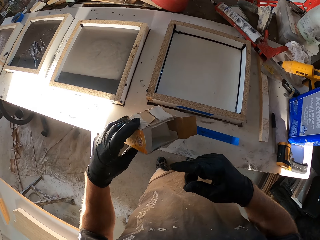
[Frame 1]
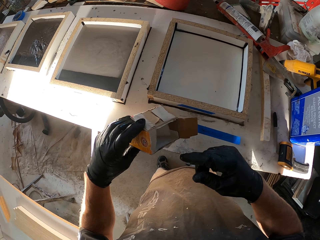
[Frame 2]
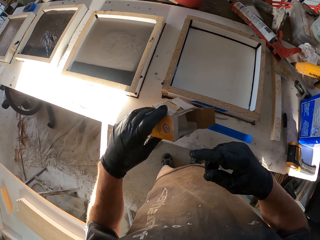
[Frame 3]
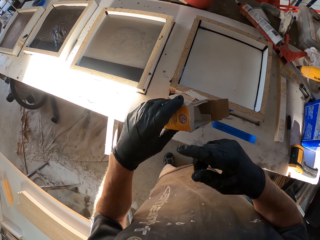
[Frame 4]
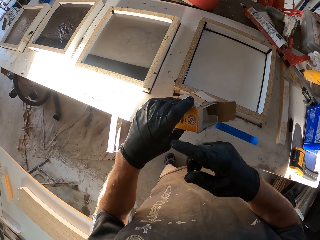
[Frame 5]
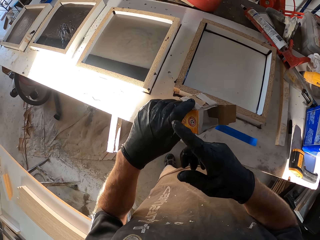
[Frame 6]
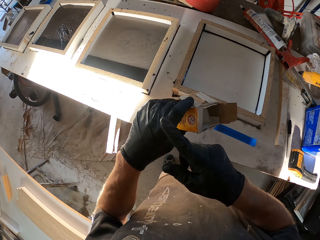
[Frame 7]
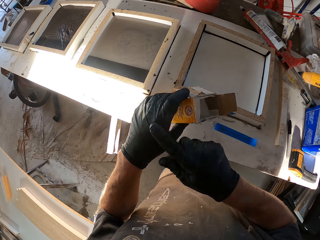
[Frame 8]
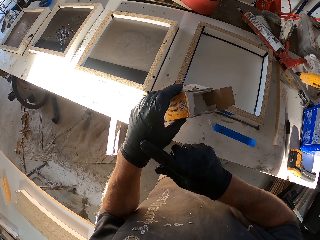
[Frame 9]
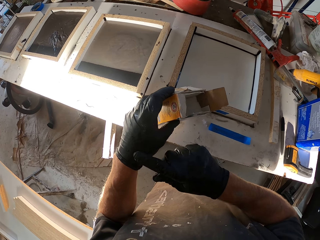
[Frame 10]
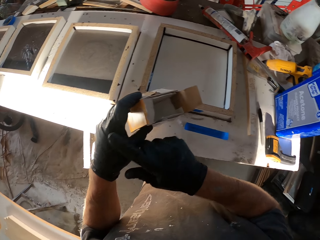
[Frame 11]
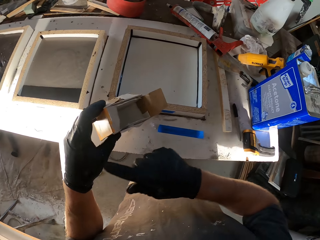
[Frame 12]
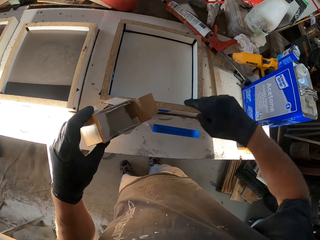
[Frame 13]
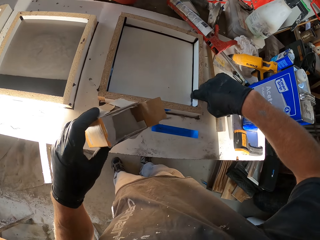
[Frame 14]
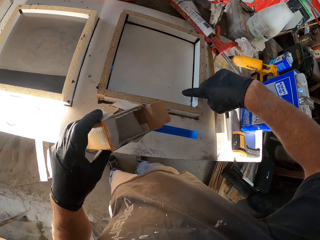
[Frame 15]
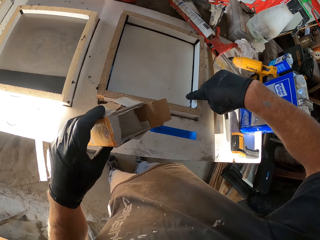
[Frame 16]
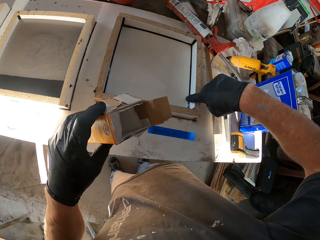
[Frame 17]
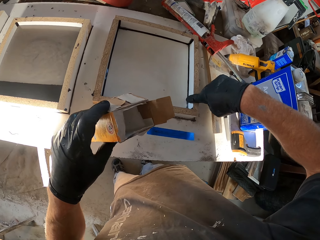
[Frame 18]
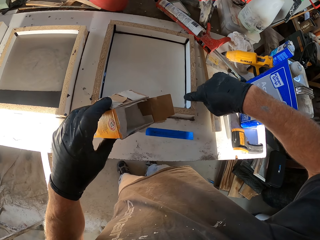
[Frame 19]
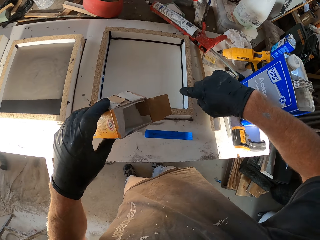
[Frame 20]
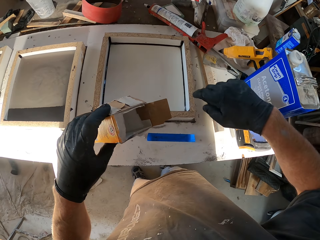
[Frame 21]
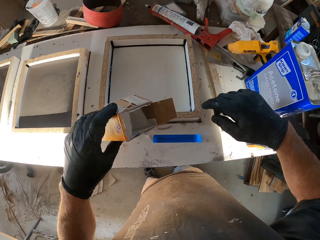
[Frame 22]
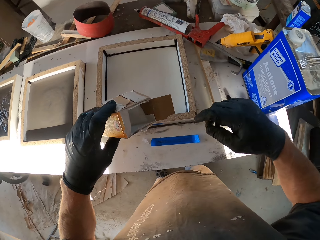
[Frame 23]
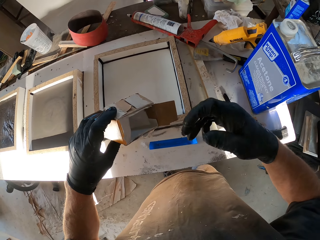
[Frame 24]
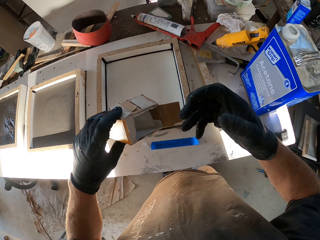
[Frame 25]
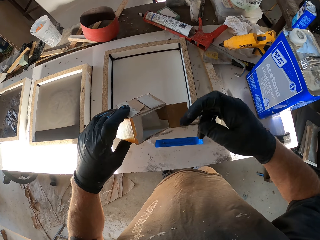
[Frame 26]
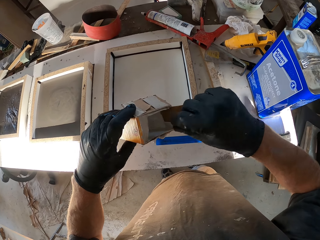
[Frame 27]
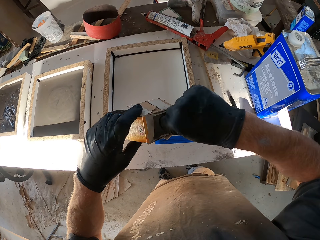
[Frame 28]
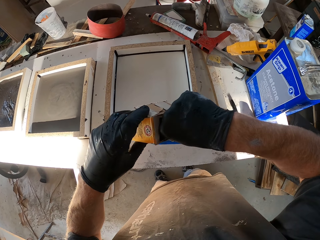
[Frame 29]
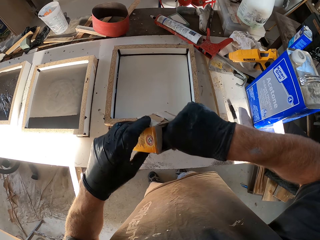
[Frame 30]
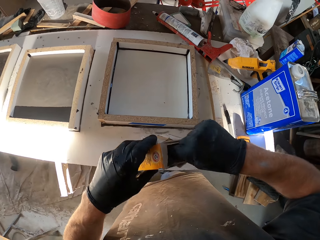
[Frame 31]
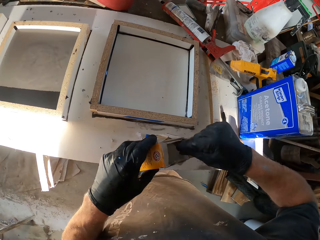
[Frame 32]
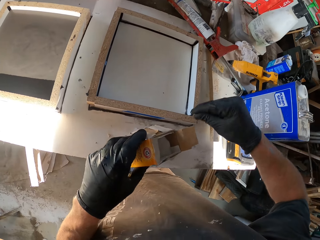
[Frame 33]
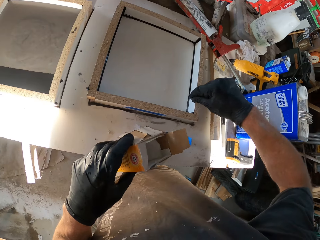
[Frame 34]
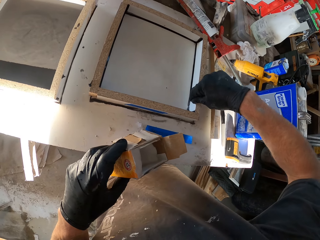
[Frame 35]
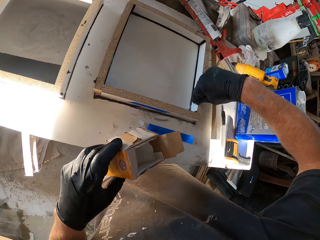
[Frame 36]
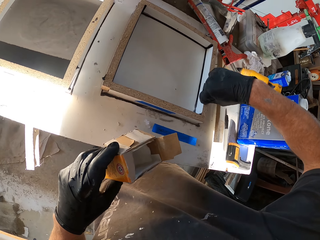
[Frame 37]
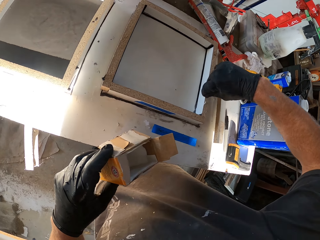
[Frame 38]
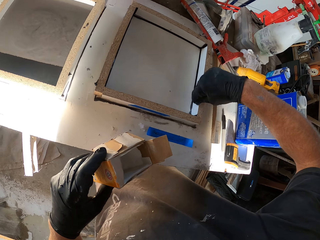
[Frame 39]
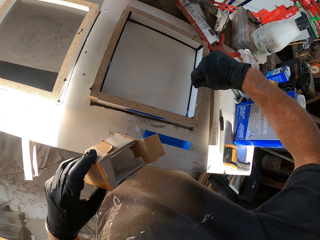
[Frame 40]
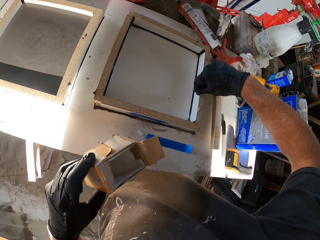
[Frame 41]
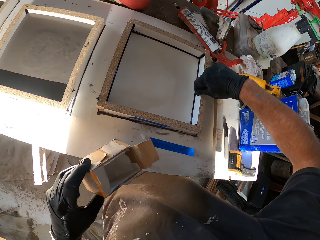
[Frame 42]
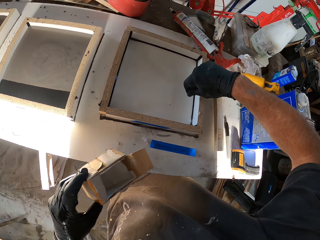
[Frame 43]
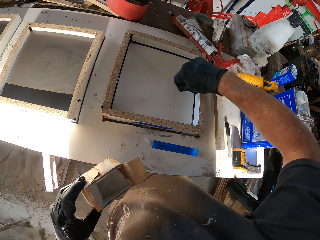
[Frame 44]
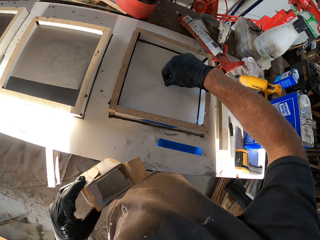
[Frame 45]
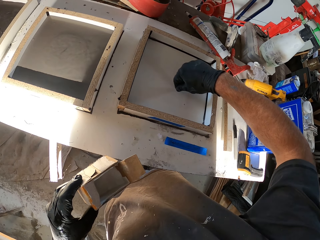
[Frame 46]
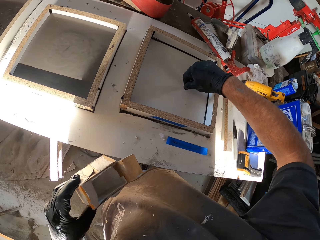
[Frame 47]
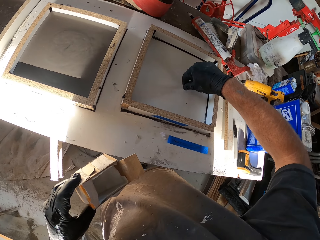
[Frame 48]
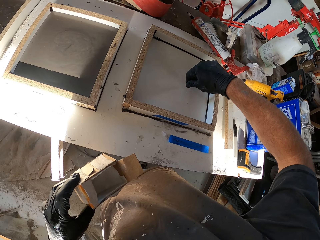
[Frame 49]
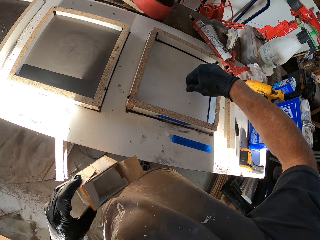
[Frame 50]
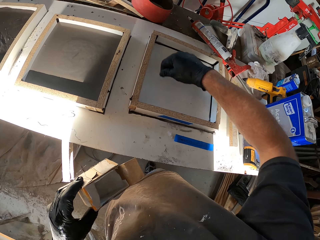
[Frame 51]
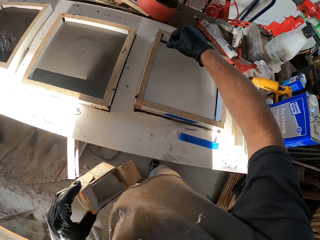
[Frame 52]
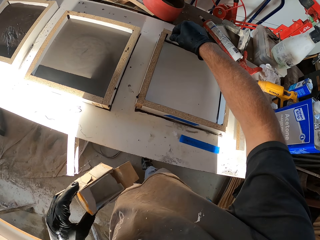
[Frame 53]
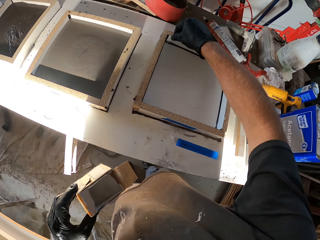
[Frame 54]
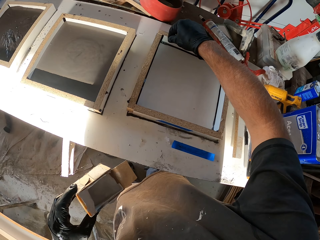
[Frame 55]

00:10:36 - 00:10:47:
The camera wearer touches his left hand with his right hand. He wipes his glove with his finger. He taps the wooden frame with his right index finger. He sprinkles the powder or baking soda on the designed structure on the wooden frame. He pinches the baking soda.

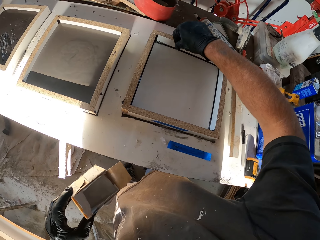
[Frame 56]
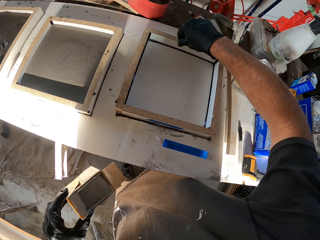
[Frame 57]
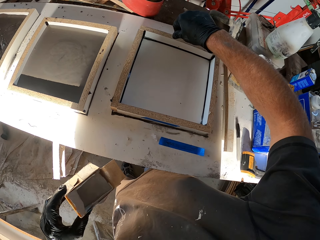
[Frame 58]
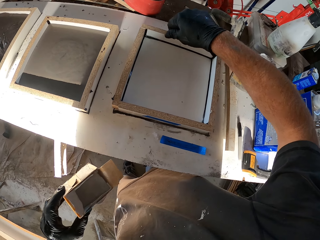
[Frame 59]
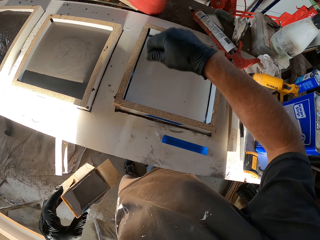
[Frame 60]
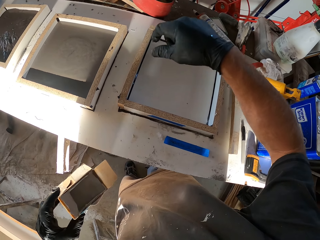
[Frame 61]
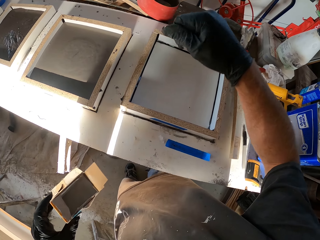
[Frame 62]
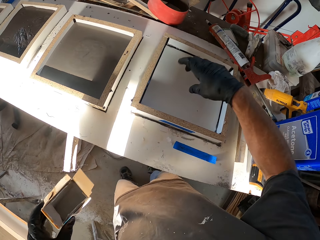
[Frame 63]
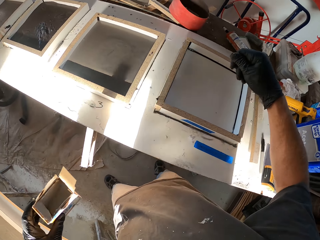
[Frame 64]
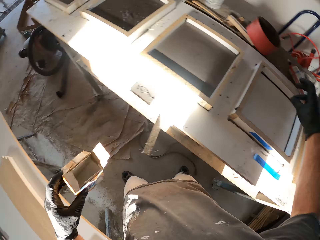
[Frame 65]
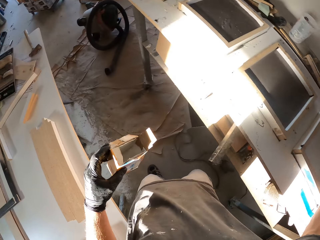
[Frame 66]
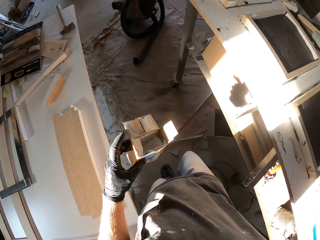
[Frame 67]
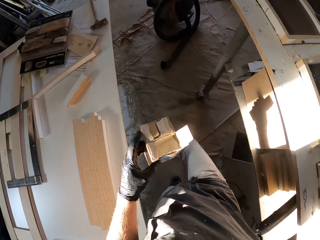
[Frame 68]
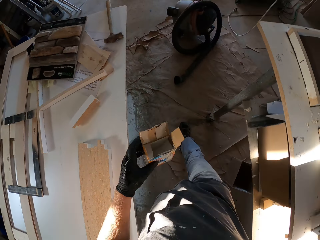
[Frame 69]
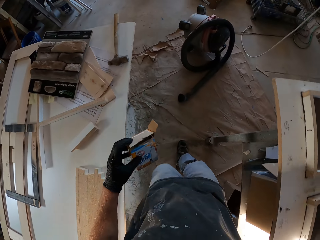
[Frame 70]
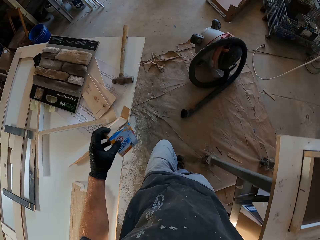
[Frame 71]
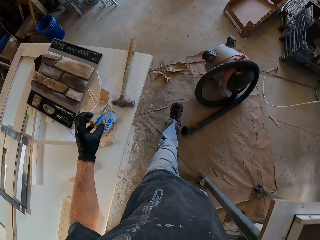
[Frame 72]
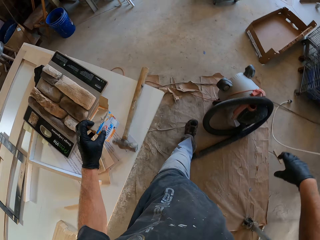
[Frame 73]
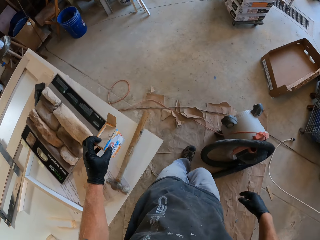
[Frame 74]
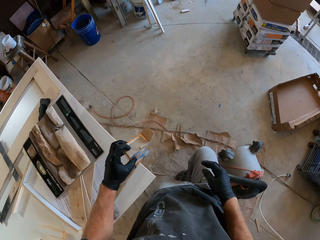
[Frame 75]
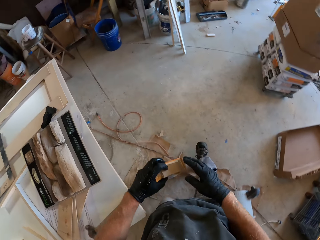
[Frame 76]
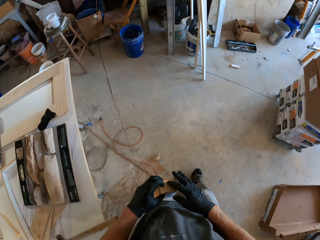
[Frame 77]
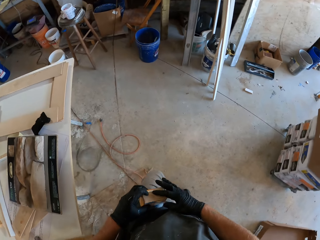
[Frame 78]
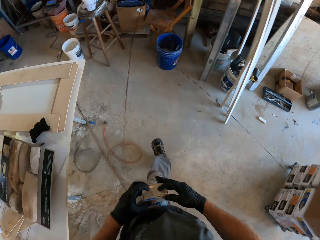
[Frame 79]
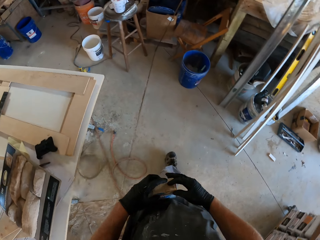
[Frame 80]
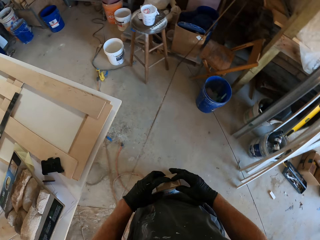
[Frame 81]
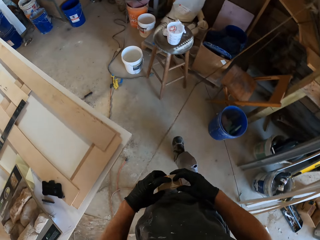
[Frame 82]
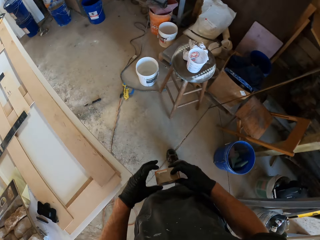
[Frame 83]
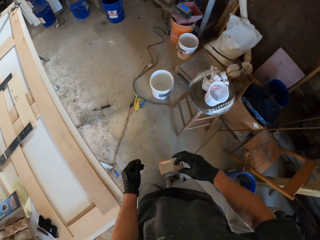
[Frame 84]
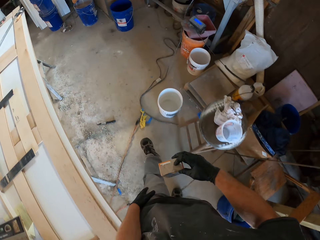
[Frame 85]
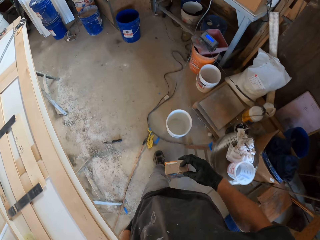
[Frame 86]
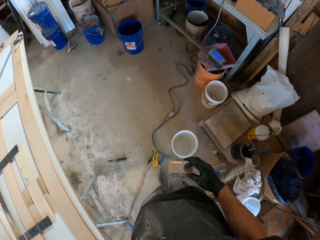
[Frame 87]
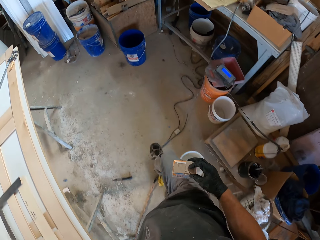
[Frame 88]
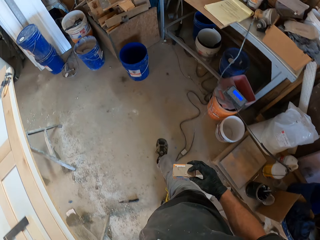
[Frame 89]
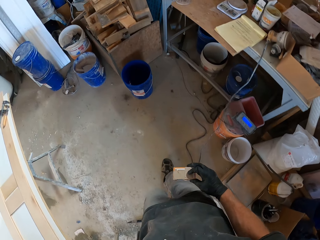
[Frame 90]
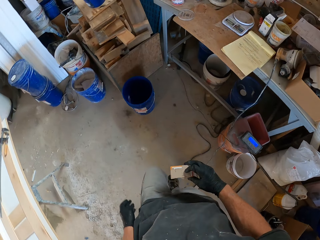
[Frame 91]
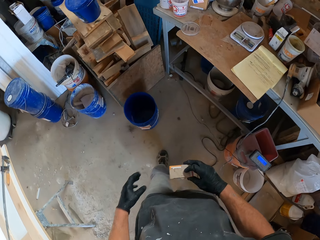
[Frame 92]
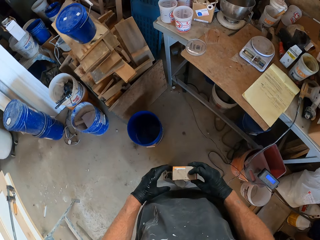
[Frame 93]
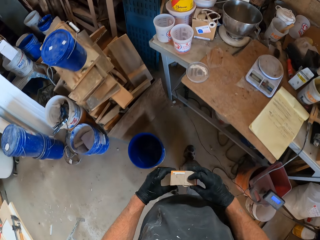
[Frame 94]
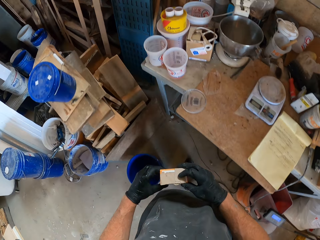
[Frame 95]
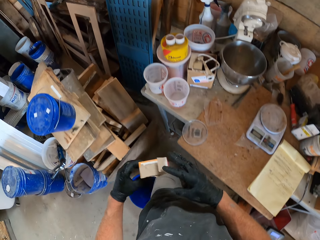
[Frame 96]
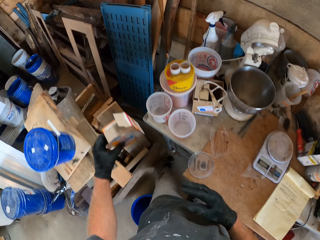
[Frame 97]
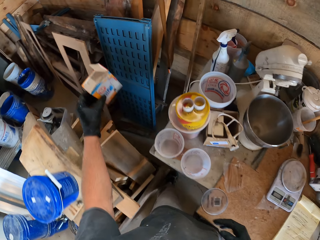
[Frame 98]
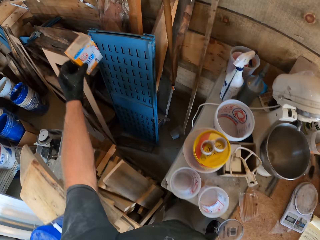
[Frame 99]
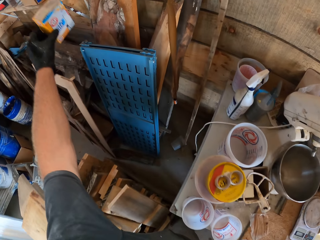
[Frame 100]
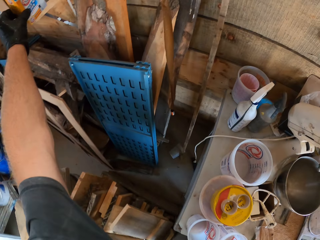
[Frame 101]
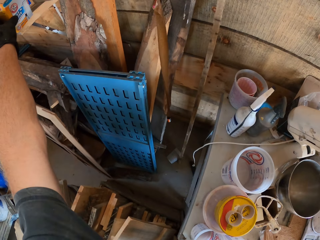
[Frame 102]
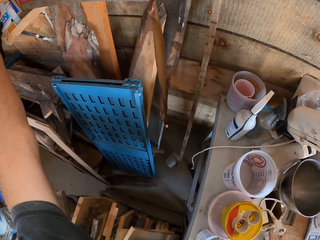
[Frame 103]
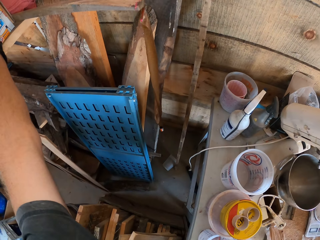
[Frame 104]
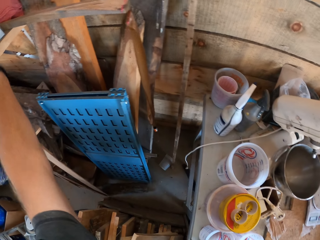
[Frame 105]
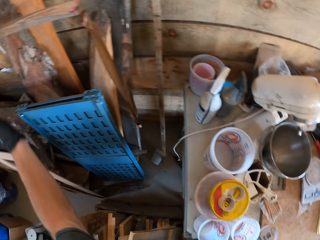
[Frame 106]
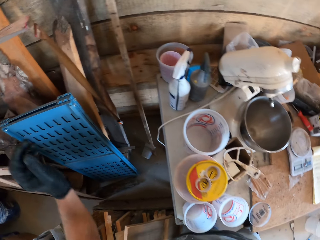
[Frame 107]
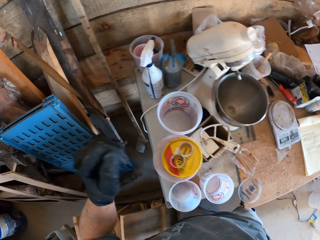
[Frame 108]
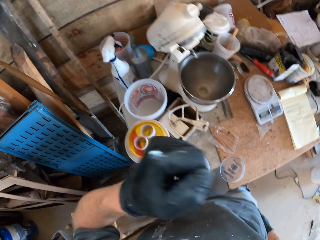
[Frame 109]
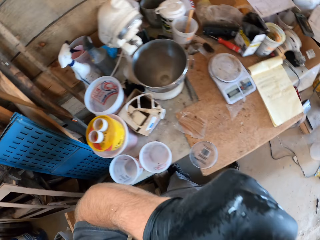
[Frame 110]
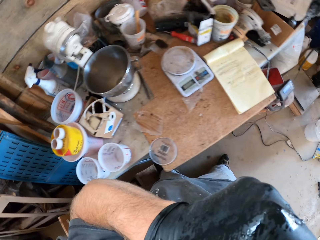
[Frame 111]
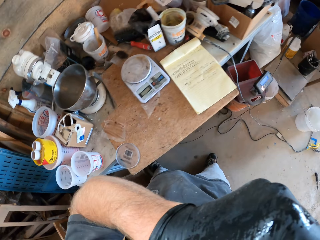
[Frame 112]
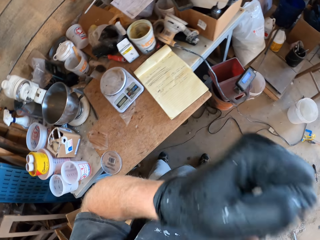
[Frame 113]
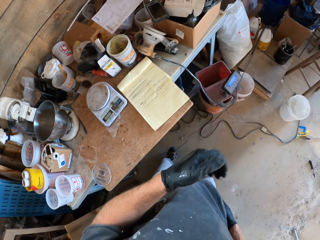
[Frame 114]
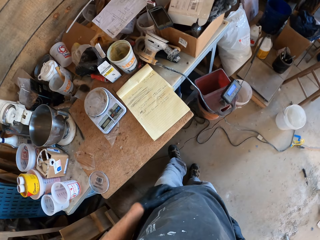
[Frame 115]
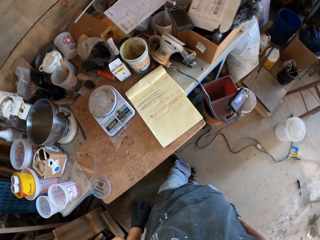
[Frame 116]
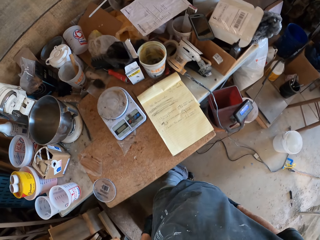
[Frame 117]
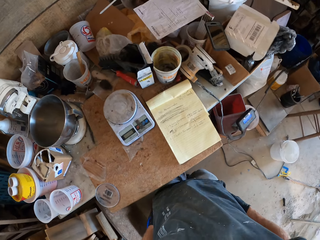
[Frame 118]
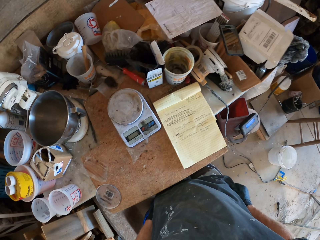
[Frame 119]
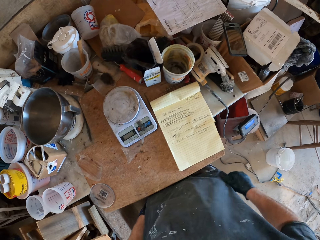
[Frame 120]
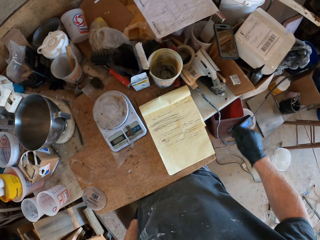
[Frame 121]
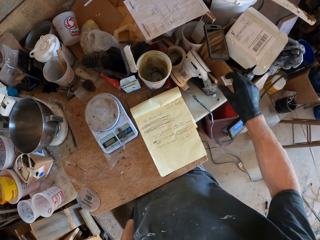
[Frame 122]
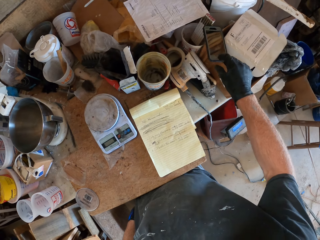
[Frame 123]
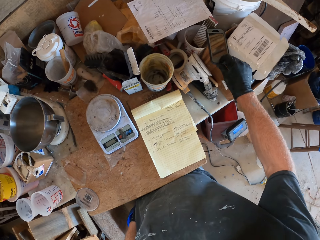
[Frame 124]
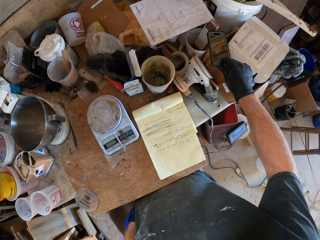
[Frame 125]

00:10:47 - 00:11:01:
The camera wearer walks back towards the table. He passes the pack of powder from his left hand to his right hand. He passes the pack of powder from his right hand to his left hand. He drops the pack of powder on the cabinet. He touches his face with his left hand and removes his left hand from his face.
